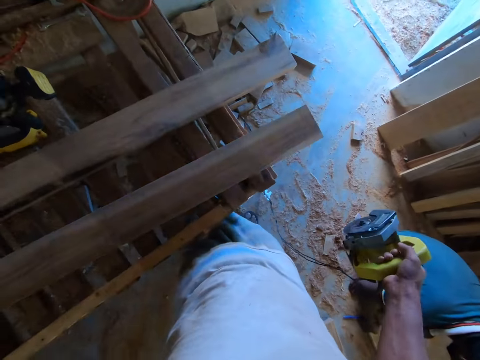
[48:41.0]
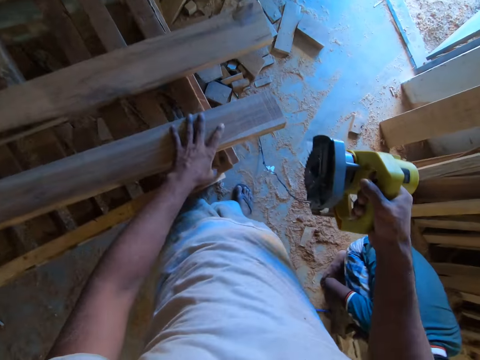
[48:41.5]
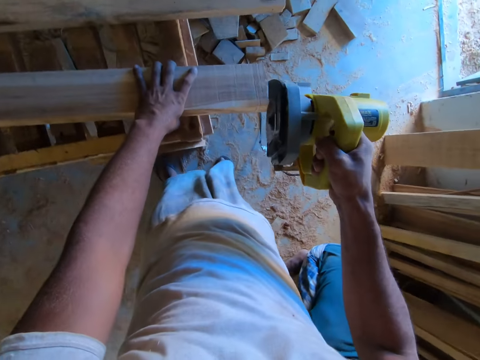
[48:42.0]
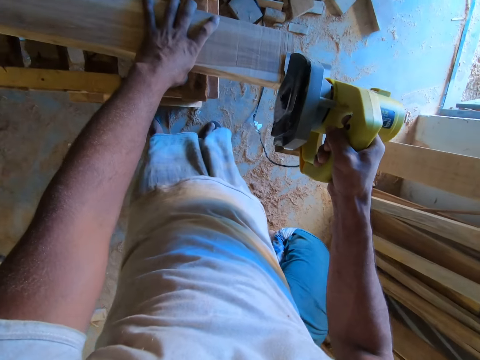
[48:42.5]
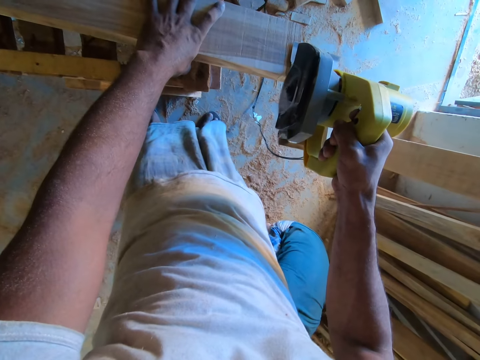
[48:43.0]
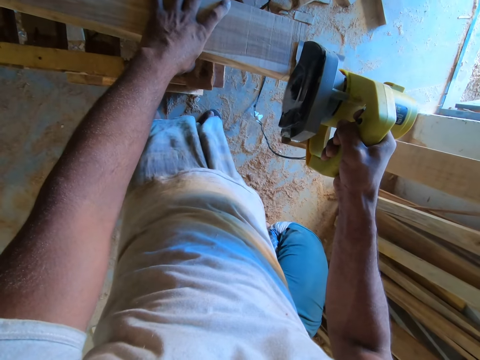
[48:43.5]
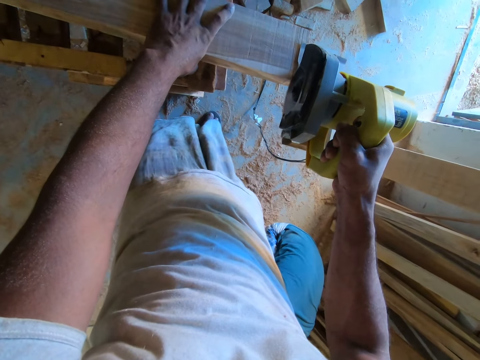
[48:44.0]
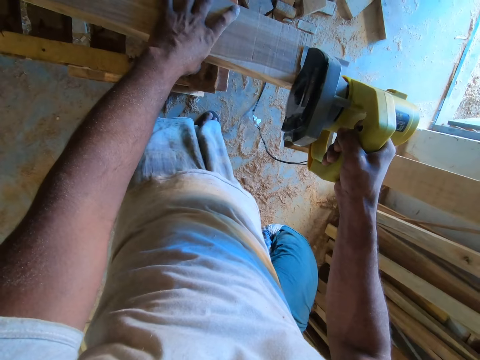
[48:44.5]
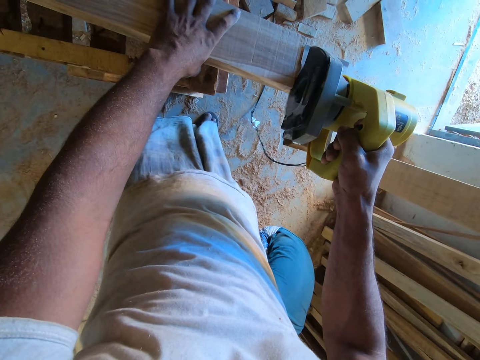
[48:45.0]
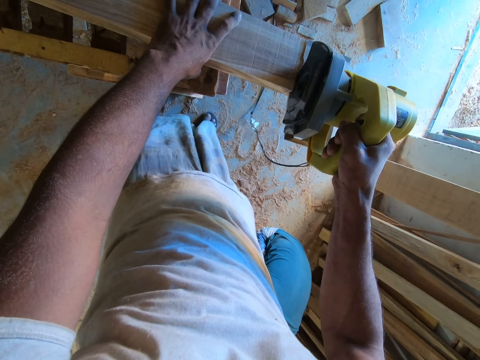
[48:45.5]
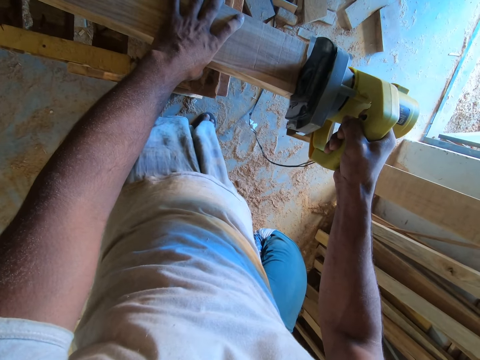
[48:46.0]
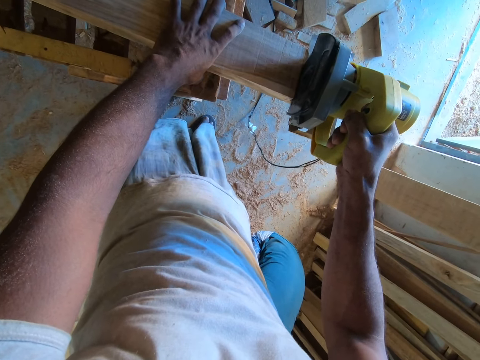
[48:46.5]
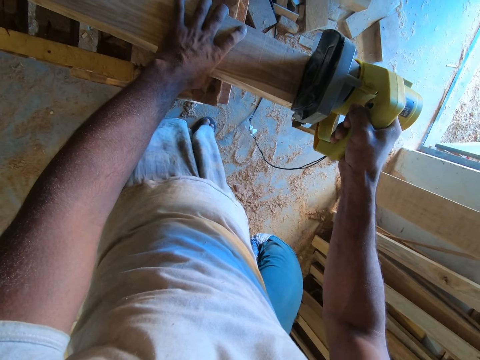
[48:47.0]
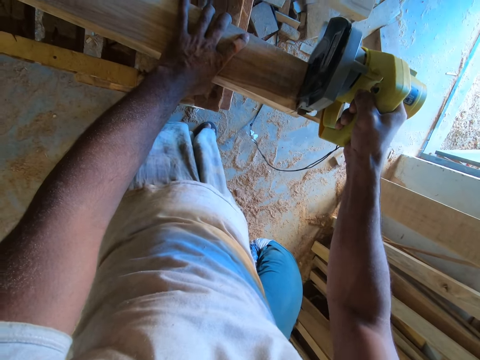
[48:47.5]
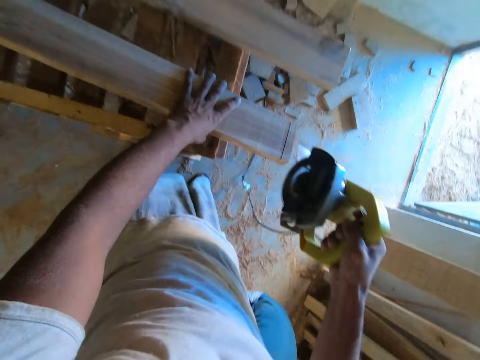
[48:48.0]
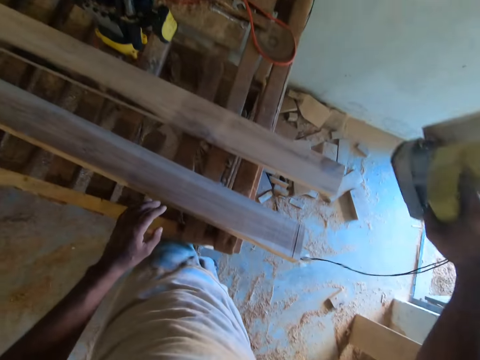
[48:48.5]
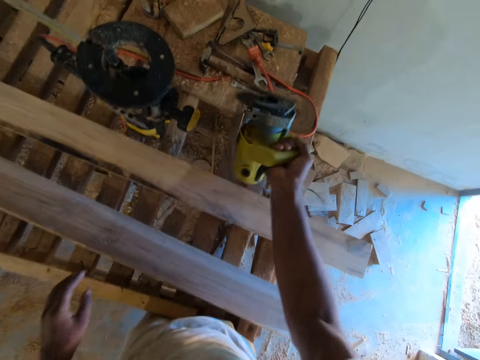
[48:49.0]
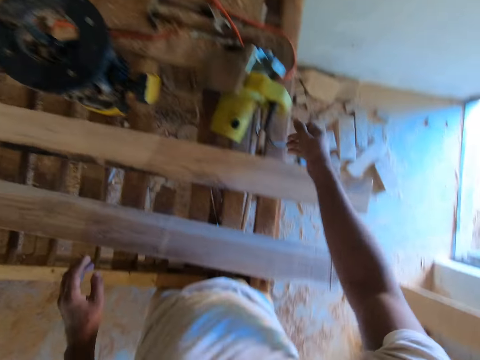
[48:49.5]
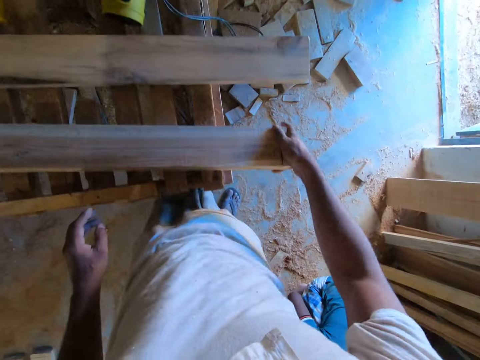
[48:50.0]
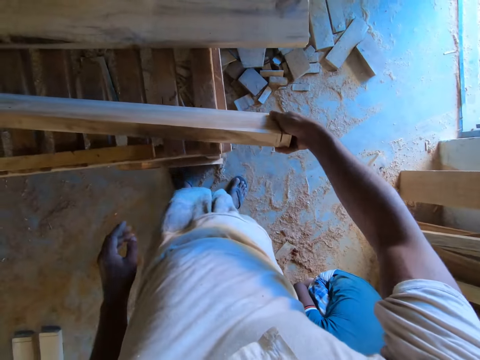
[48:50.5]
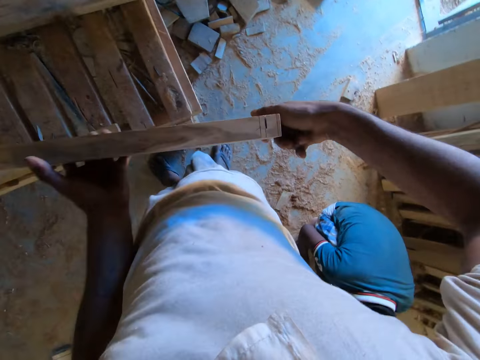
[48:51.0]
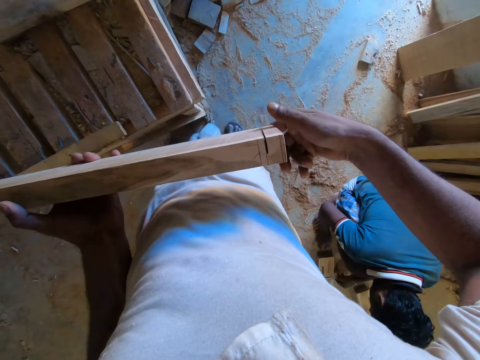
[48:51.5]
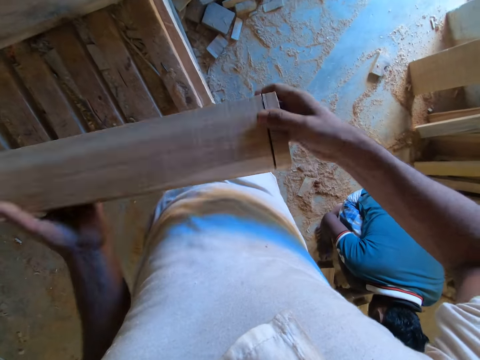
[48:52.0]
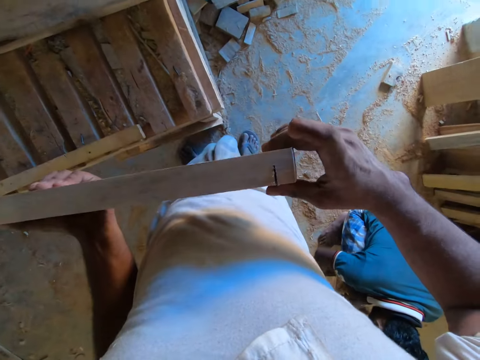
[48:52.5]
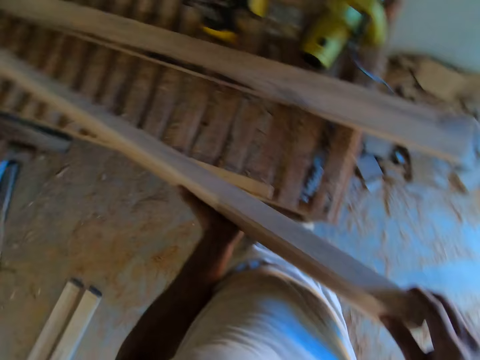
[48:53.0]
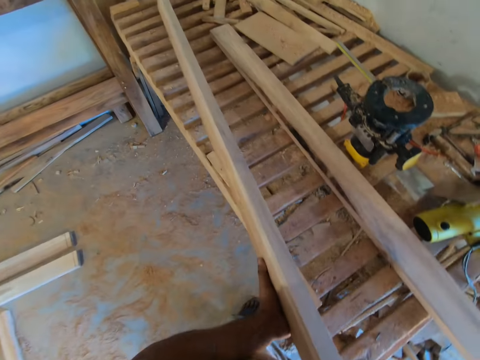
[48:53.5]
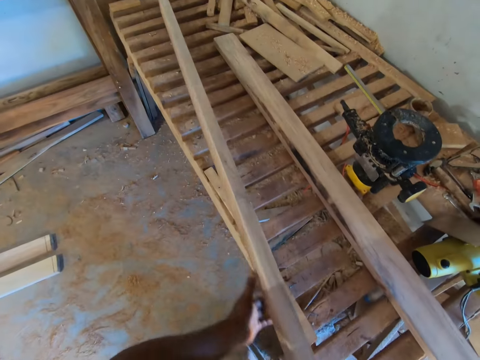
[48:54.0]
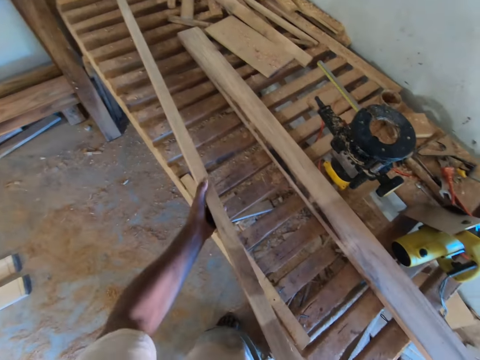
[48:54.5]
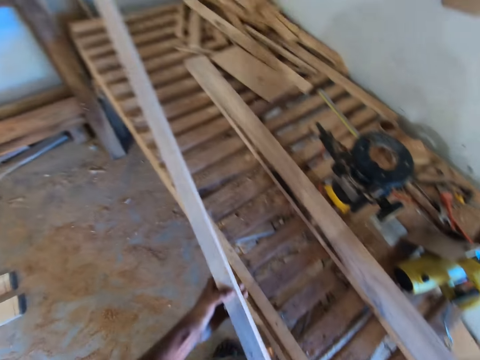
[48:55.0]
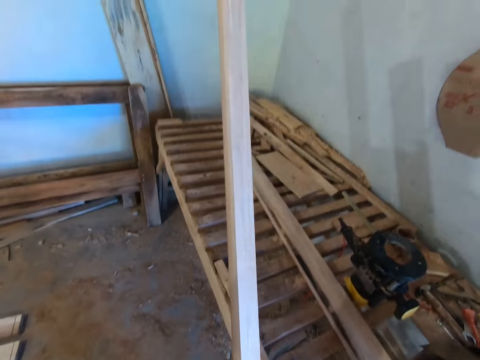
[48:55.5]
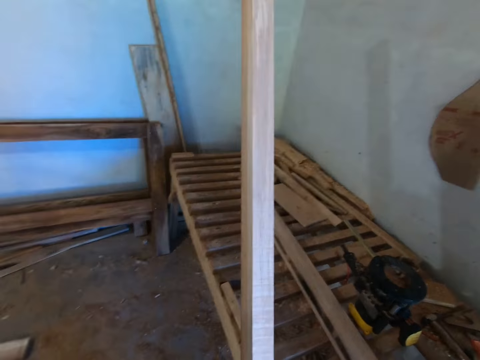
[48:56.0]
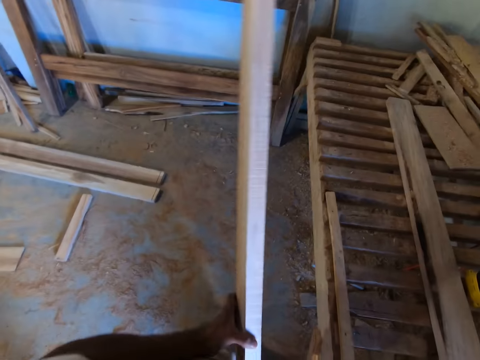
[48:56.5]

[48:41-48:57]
The camera wearer puts down the wood. He holds the wood to the table with his left hand. He marks the wood in his left hand with the circular saw in his right hand. He cuts the wood with the corded circular saw. He places the circular saw in his right hand on the table. He turns the wood in his hands. He looks at the wood. He picks up the wood. He looks at the wood. He lifts the wood off the table with both hands.

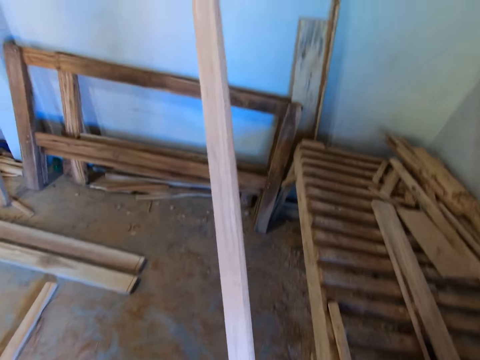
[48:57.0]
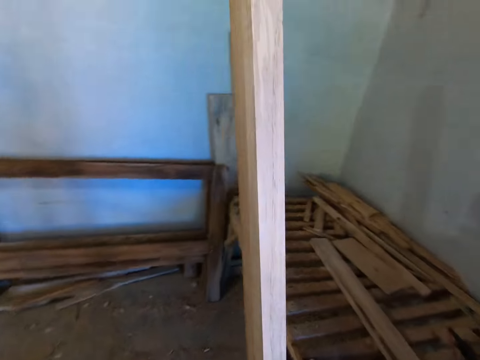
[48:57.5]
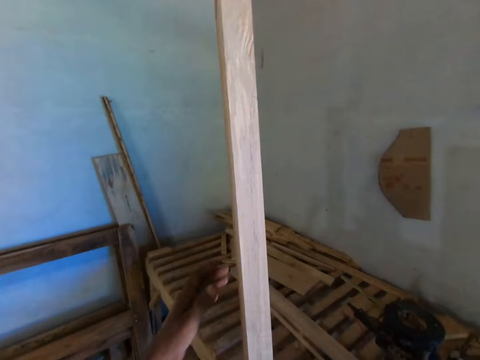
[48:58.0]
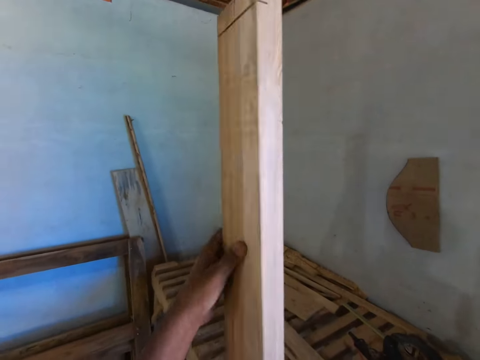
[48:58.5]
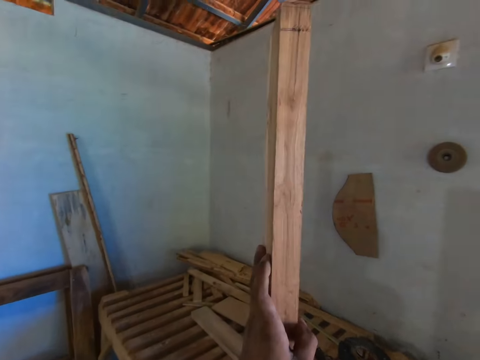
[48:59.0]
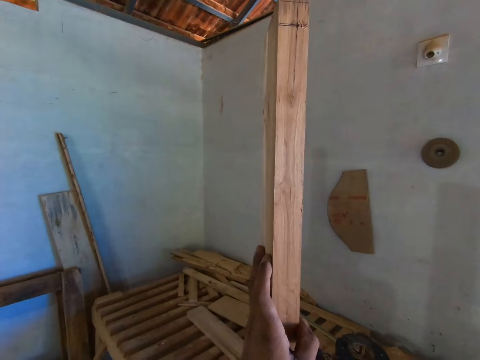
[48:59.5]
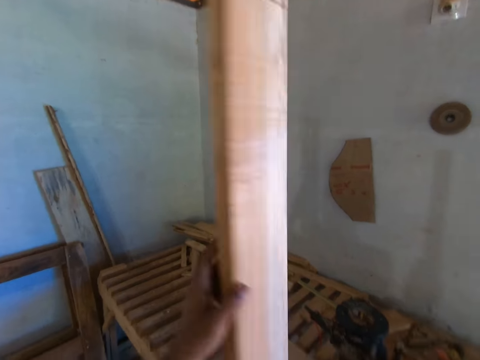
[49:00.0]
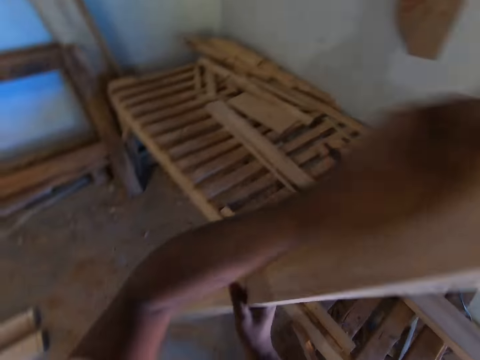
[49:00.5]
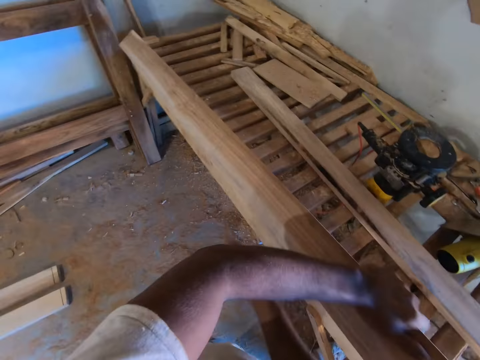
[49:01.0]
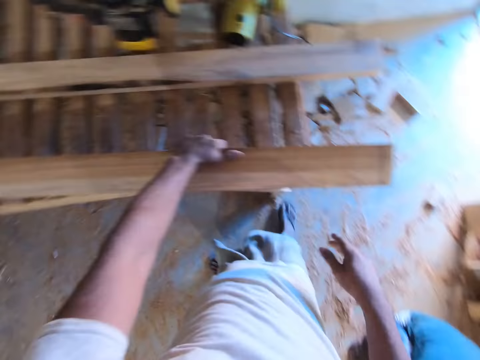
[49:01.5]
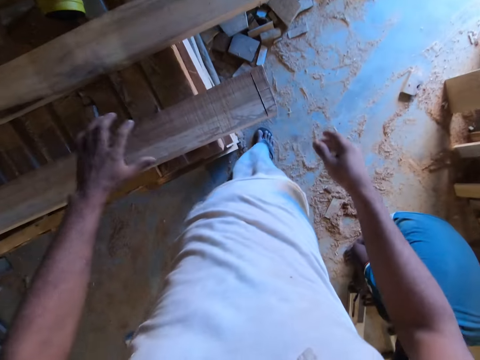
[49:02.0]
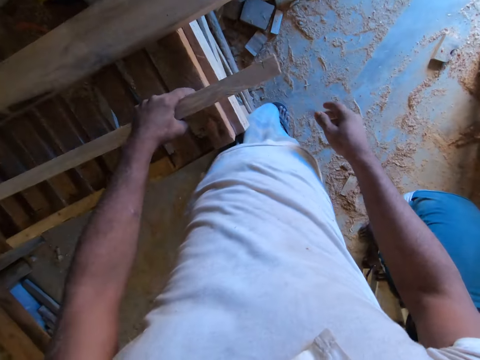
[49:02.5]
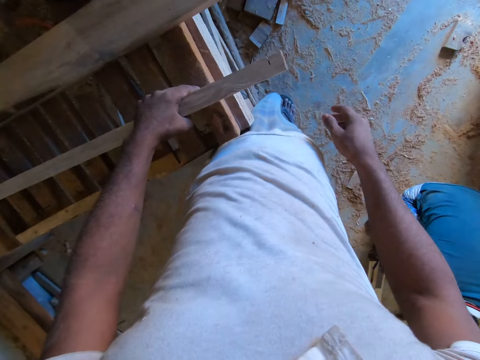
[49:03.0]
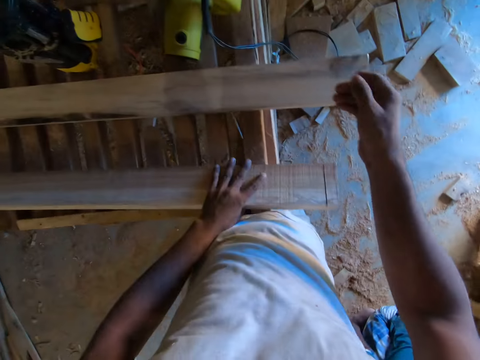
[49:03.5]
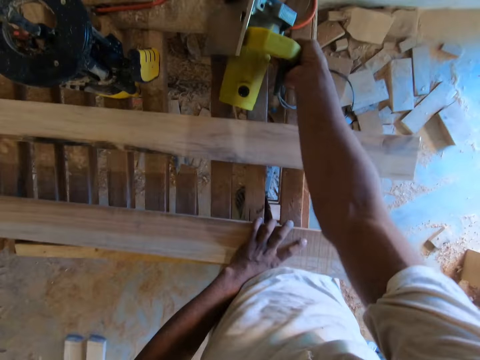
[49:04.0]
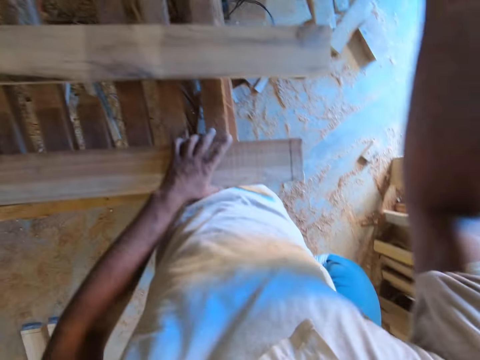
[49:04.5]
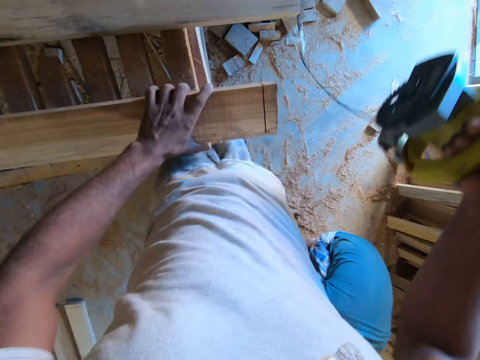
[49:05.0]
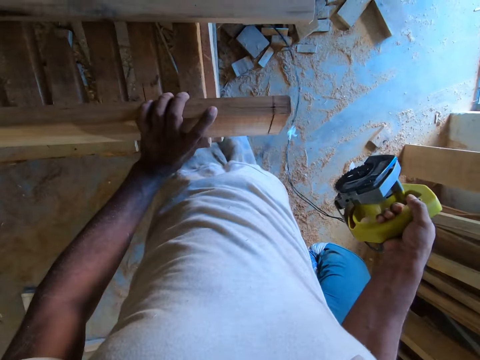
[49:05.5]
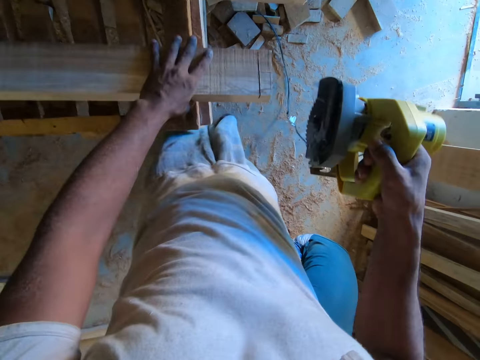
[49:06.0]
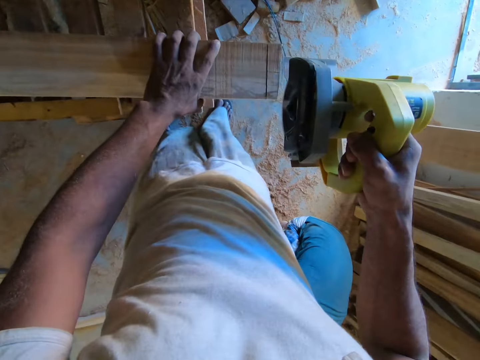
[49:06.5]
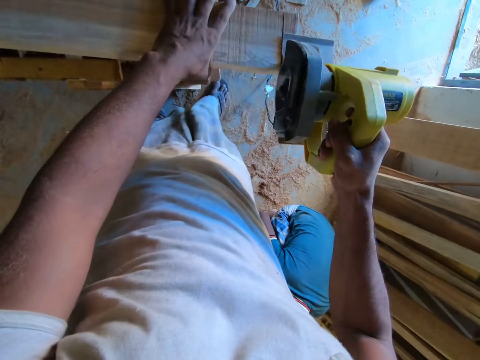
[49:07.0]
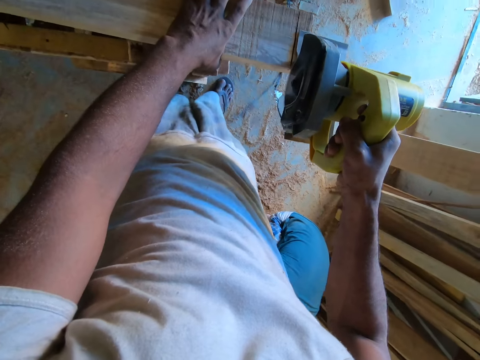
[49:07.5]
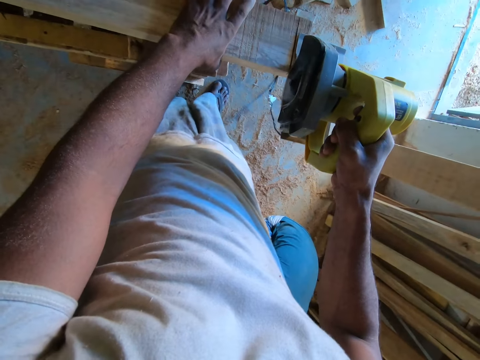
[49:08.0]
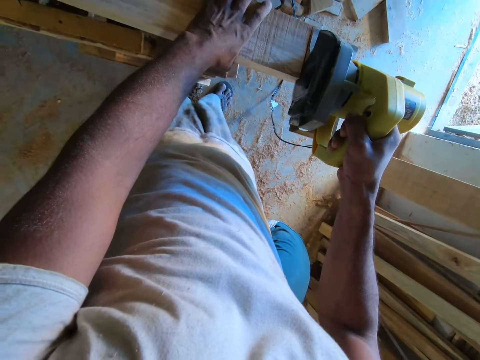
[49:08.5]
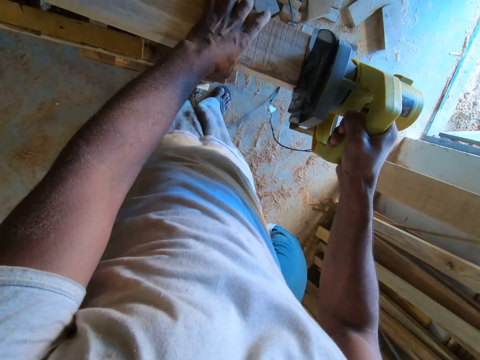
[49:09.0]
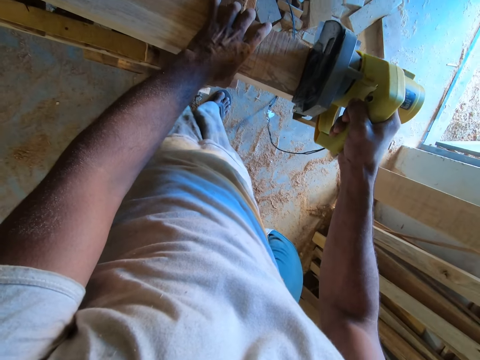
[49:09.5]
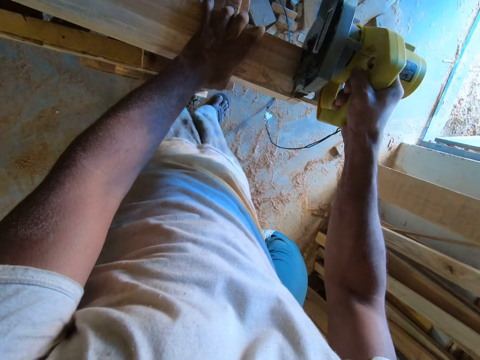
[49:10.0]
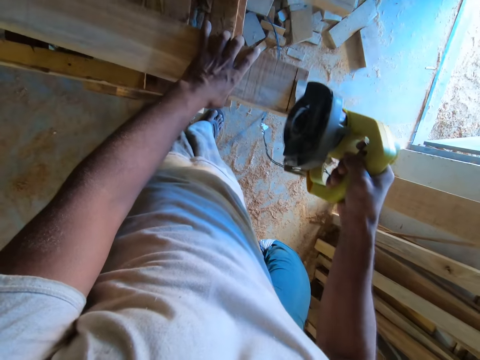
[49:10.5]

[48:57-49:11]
The camera wearer looks at the wood. He turns the wood over on the table with both hands. He puts down the wood on the wooden structure. He looks at the wood. He carries the circular saw from the table with his right hand. He picks up the corded circular saw. He adjusts the wood on the table with his left hand. He cuts the wood. He marks the wood in his left hand with the circular saw in his right hand.
